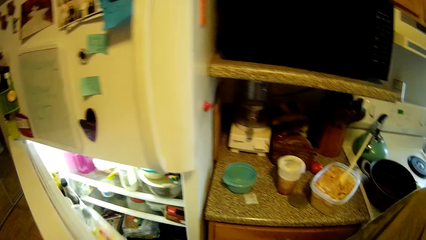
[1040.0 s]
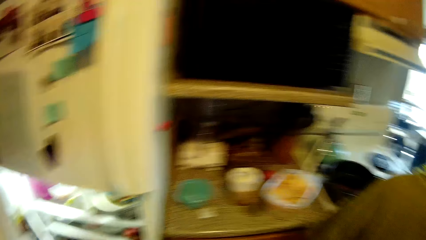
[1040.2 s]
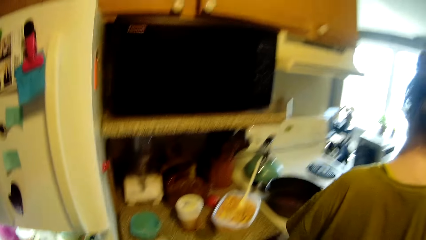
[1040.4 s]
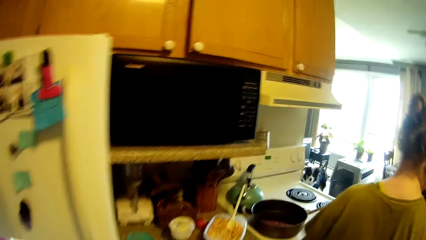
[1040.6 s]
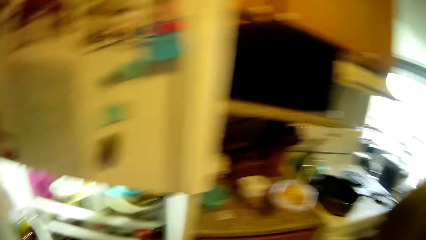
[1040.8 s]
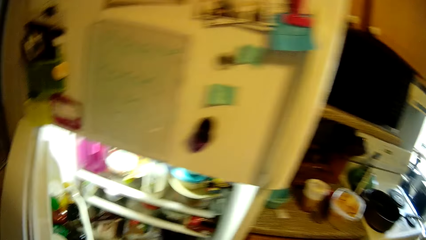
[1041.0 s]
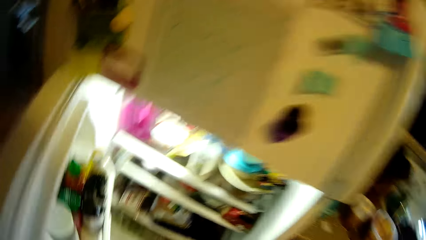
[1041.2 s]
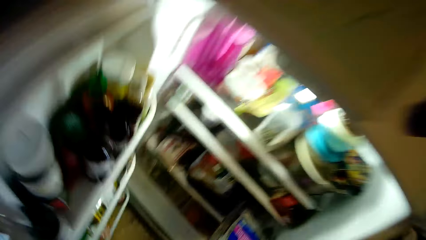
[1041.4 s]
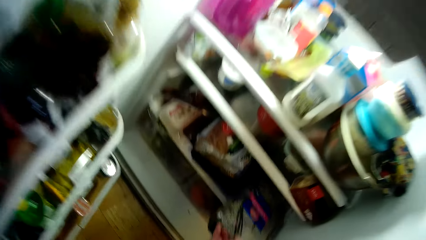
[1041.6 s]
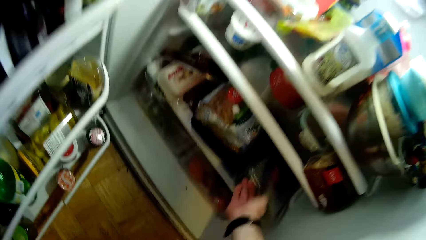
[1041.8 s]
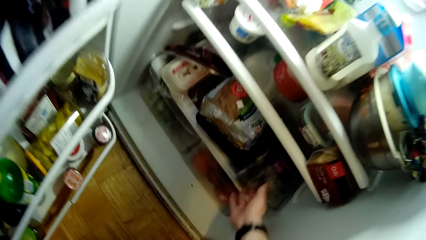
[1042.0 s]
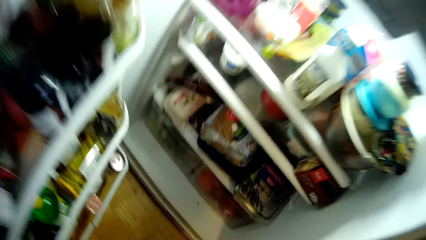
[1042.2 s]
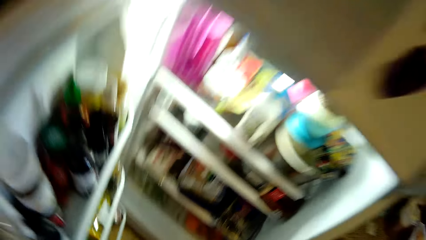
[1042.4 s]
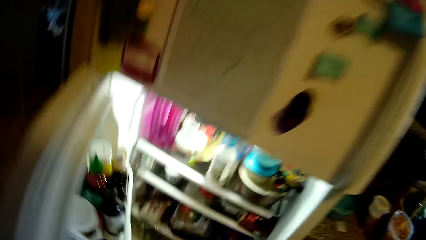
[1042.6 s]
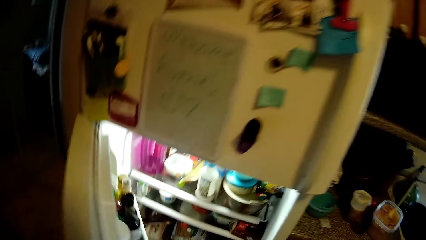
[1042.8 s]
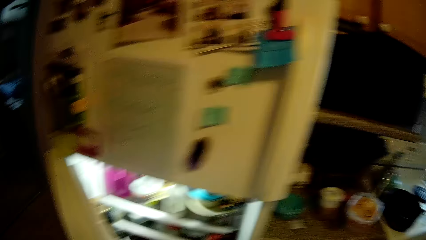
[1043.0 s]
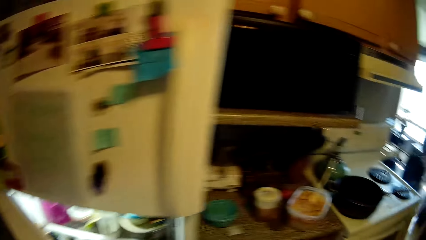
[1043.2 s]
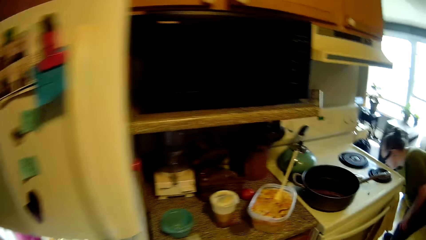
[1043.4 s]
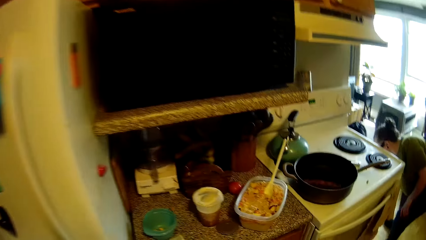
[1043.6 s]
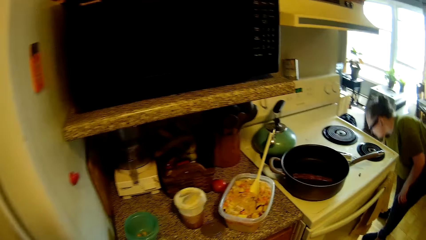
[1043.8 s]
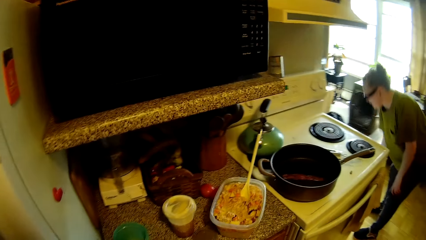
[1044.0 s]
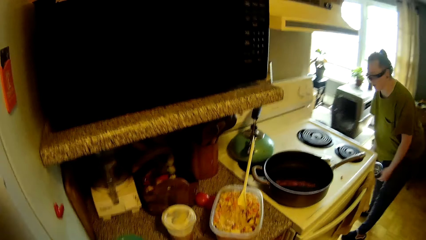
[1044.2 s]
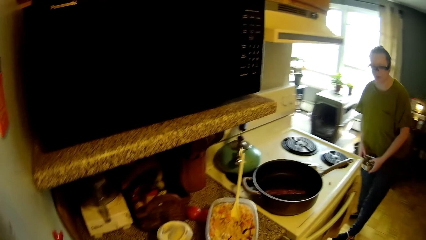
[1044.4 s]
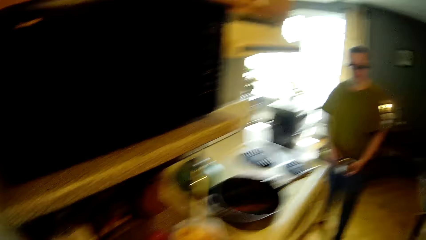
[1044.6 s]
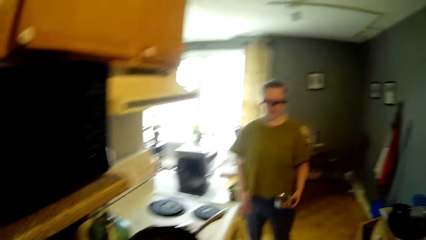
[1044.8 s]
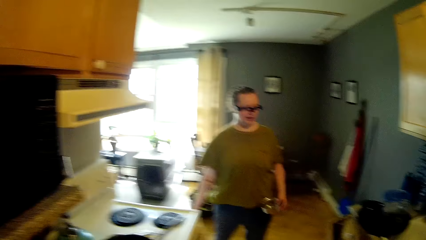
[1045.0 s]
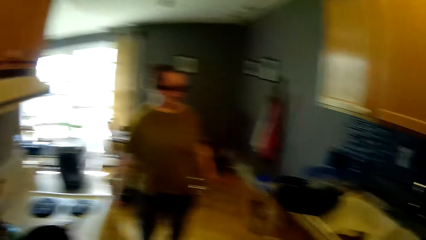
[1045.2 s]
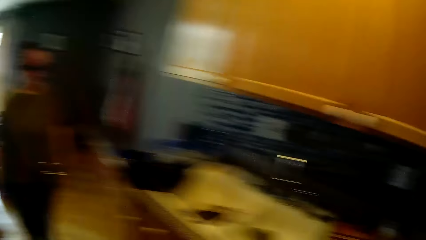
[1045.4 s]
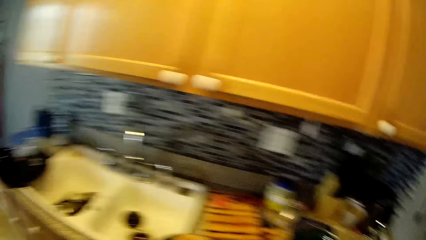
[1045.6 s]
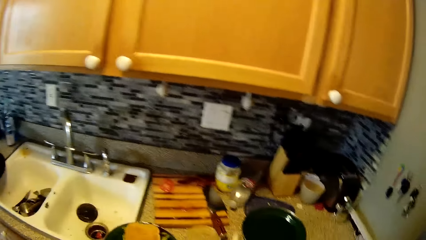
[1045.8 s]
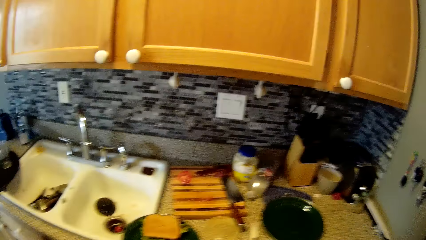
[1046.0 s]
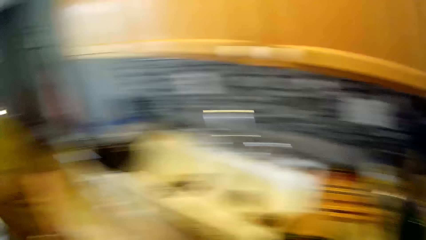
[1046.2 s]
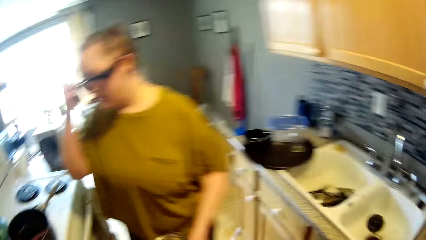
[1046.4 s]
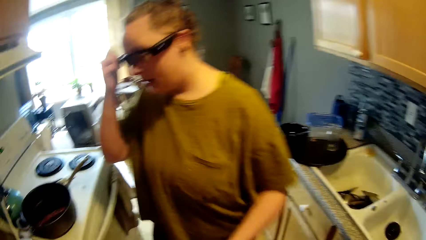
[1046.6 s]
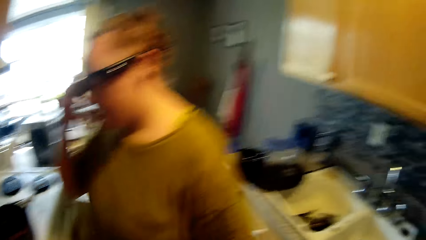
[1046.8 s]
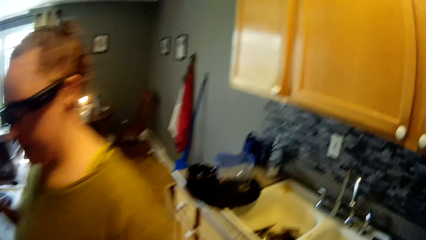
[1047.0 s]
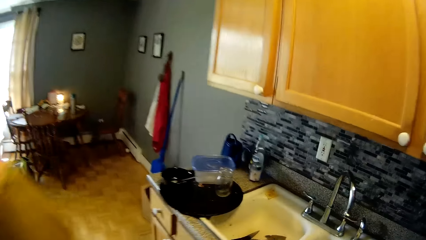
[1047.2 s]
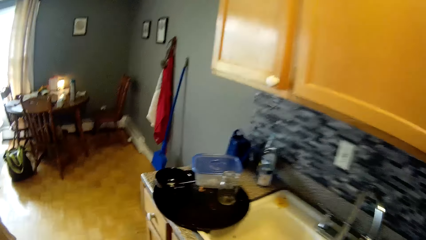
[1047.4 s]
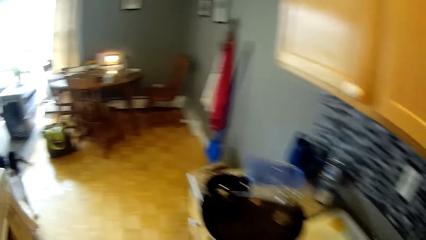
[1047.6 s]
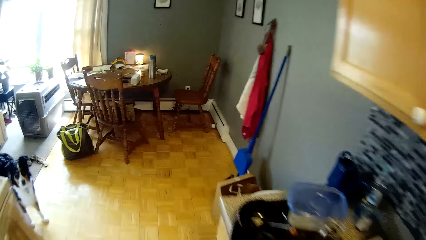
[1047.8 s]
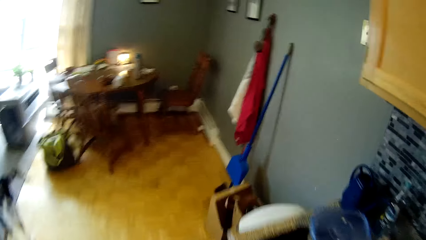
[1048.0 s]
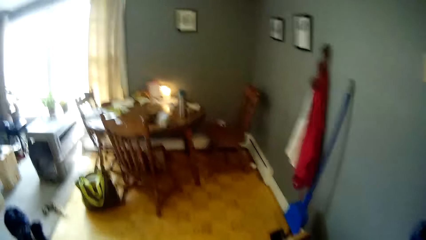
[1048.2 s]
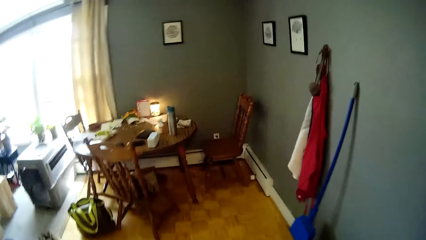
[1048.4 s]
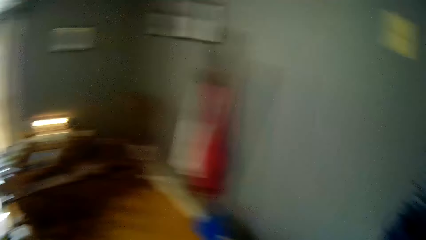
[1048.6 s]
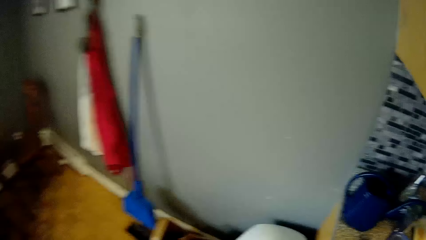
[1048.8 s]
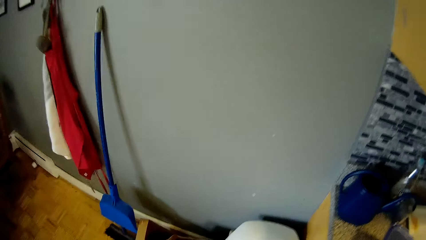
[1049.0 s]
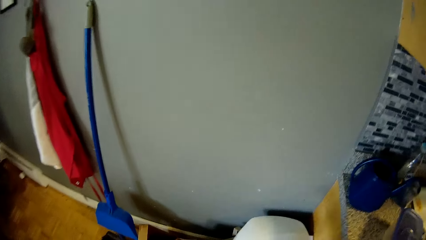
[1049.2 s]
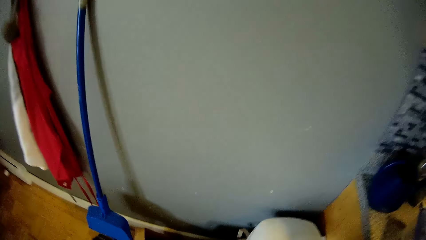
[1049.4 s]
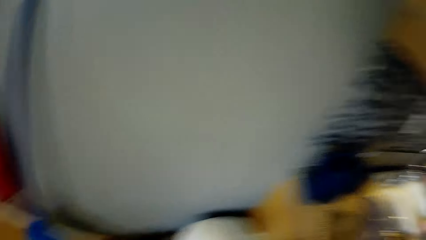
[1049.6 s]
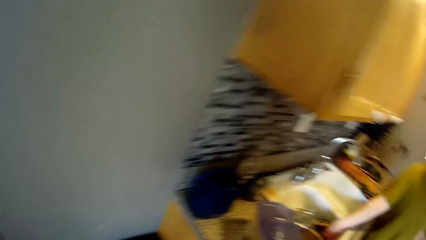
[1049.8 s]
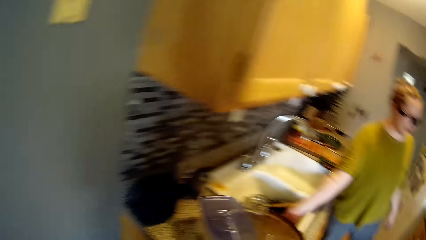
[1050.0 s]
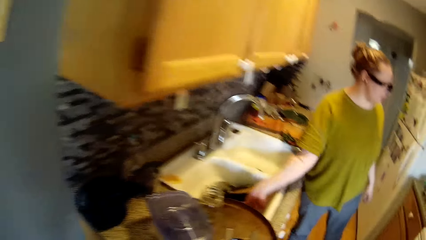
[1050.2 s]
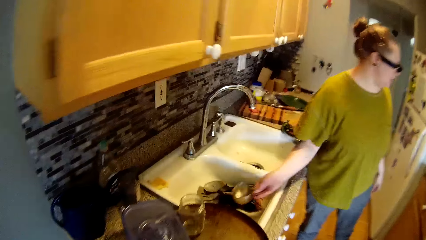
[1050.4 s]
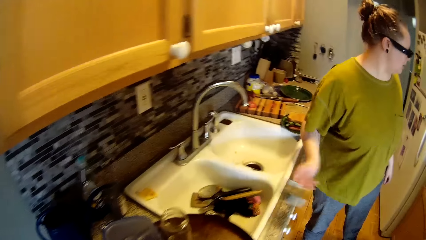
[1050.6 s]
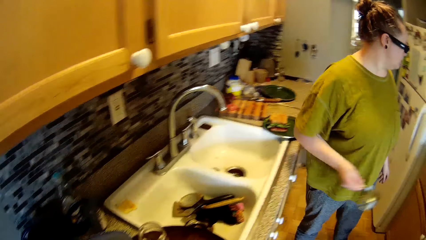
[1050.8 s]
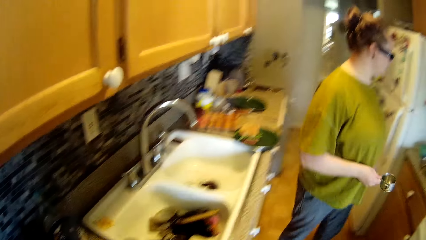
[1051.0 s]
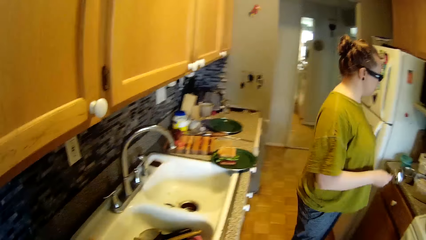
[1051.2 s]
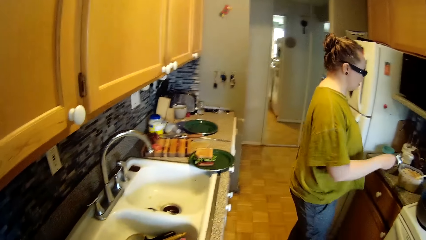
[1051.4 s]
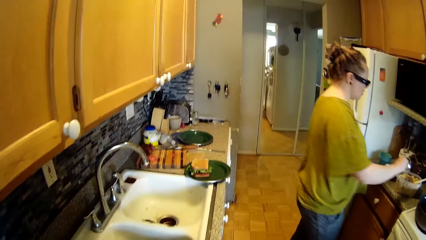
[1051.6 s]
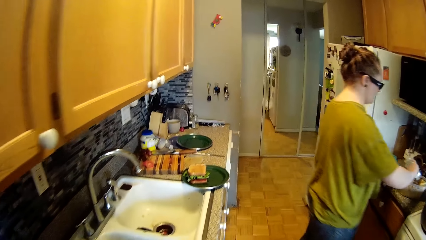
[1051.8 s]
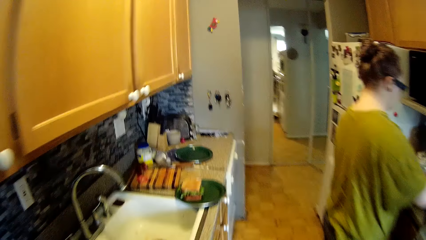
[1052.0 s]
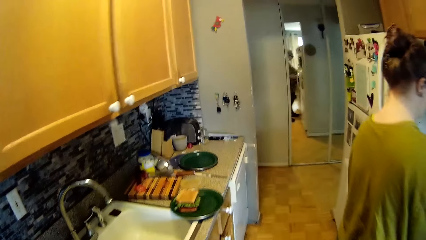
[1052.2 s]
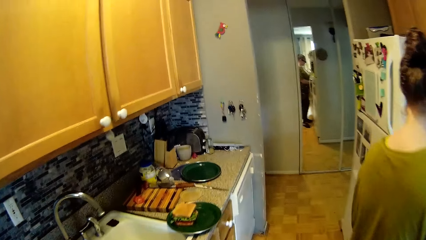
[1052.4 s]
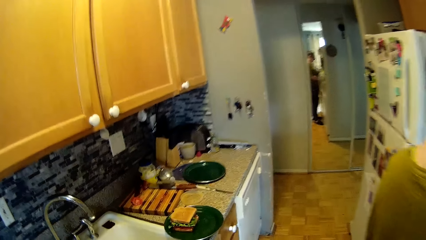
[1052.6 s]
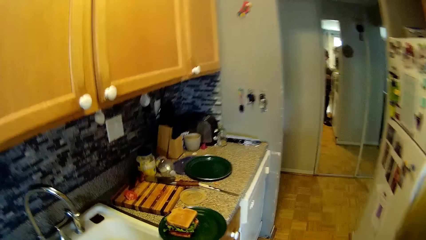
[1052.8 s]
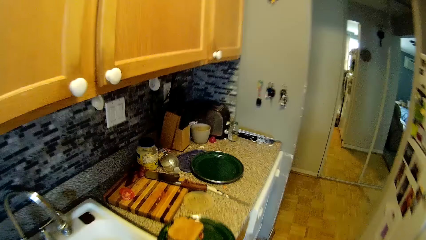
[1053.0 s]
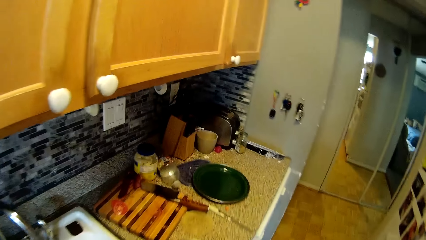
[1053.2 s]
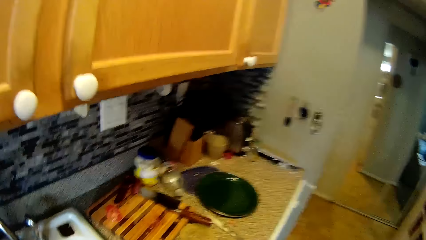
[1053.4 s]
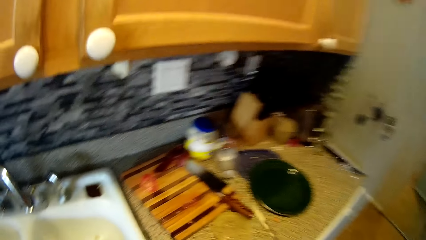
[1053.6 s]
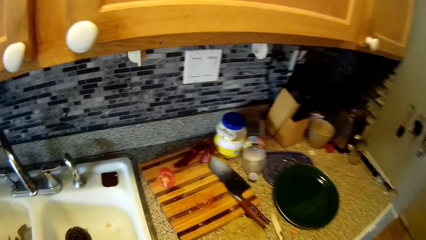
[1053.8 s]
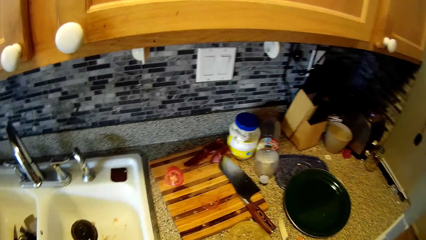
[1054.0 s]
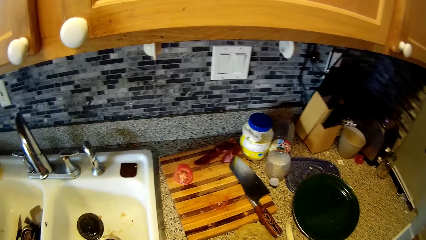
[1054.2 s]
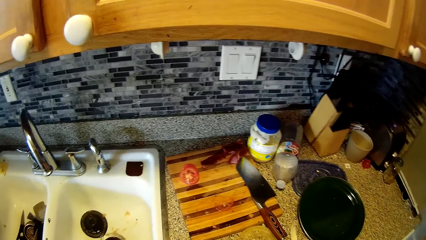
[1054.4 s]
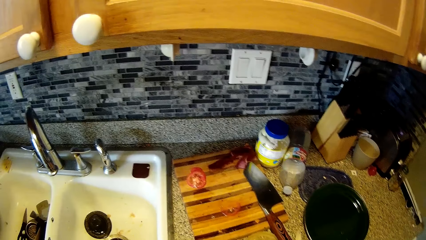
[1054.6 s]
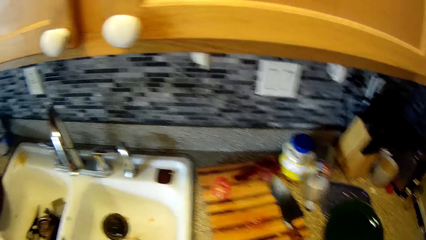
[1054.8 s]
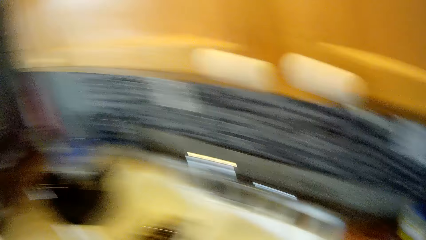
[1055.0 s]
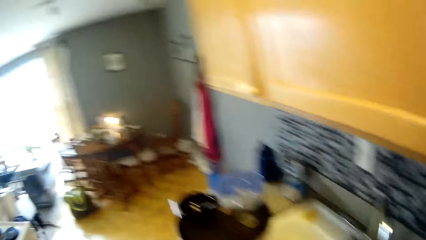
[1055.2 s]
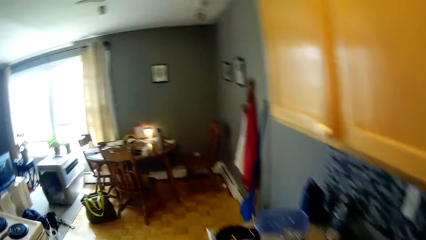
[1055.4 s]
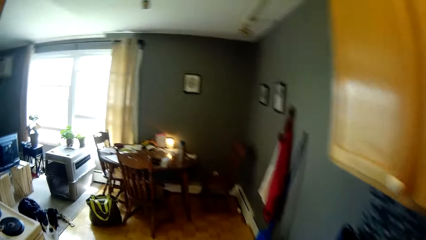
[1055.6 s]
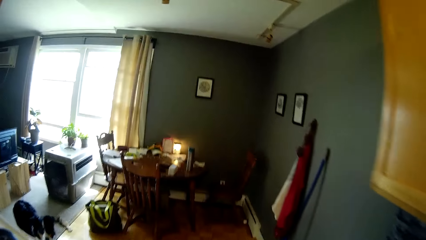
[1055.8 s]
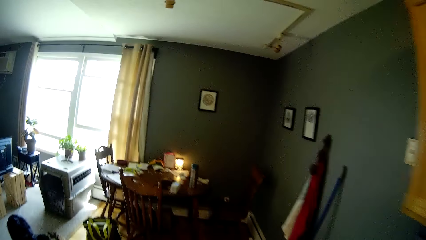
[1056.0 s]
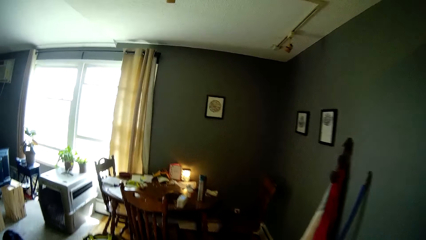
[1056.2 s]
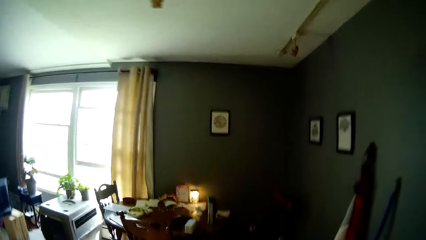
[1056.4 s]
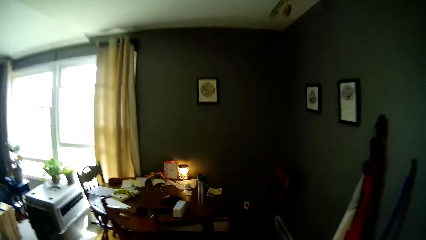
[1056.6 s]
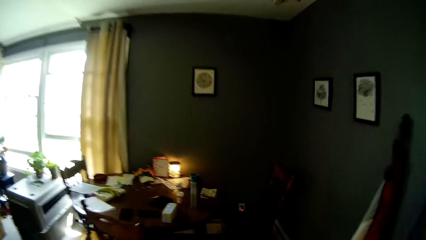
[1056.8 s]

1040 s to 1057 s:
The camera wearer puts the vegetable bowl in the fridge. They close the fridge. The woman picks the bowl on the wood with her right hand. The camera wearer walks around. The woman transfers the bowl from her right hand to her left hand. She picks a scooping spoon in the kitchen sink with her left hand. She scoops food from the bowl on the kitchen cabinet with the cup in her right hand. The camera wearer interacts with the woman.
